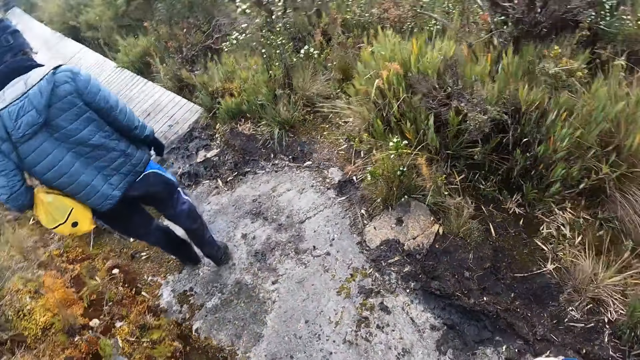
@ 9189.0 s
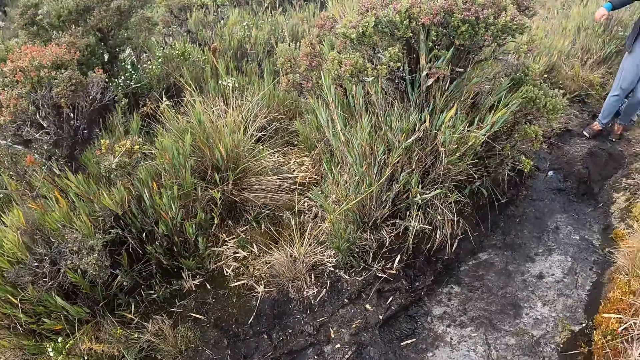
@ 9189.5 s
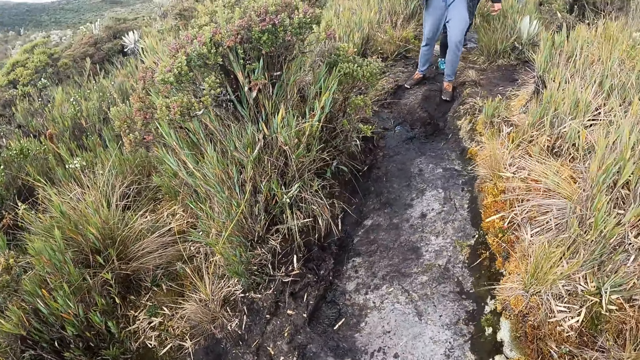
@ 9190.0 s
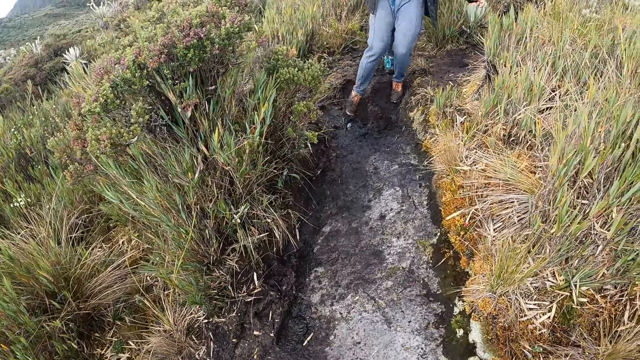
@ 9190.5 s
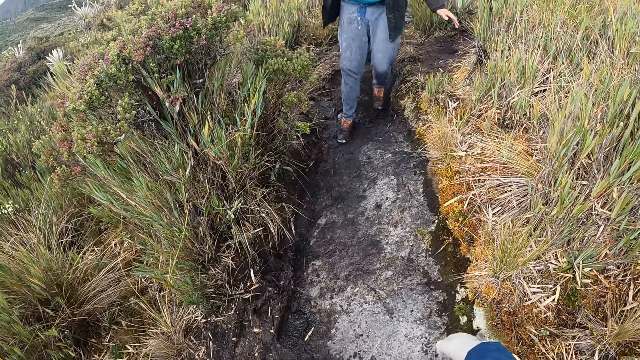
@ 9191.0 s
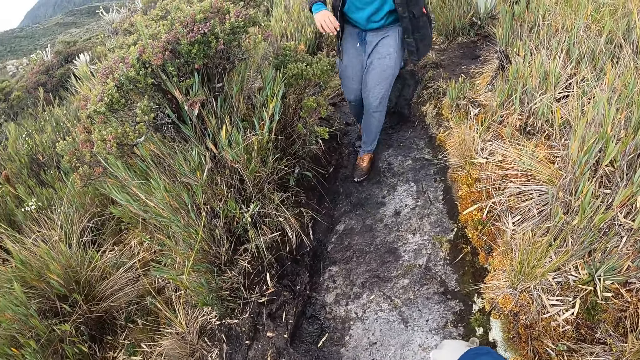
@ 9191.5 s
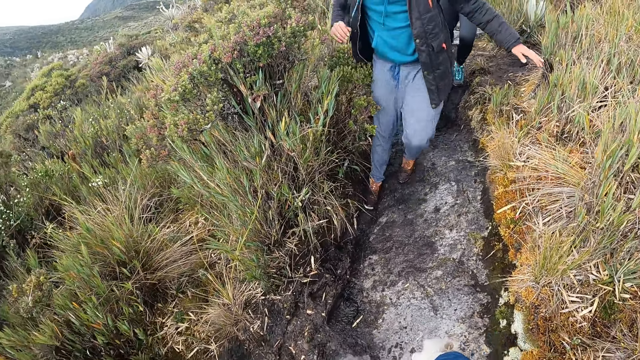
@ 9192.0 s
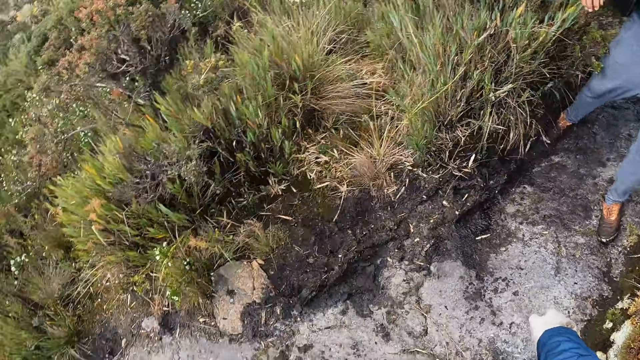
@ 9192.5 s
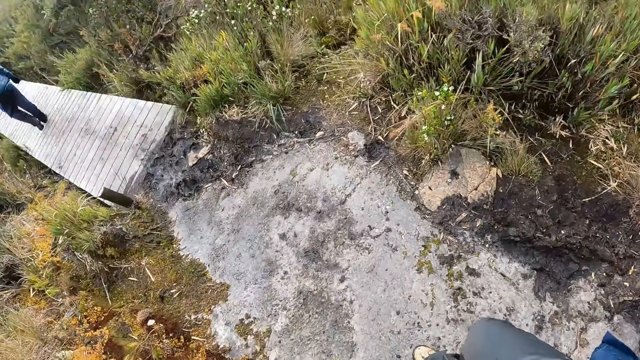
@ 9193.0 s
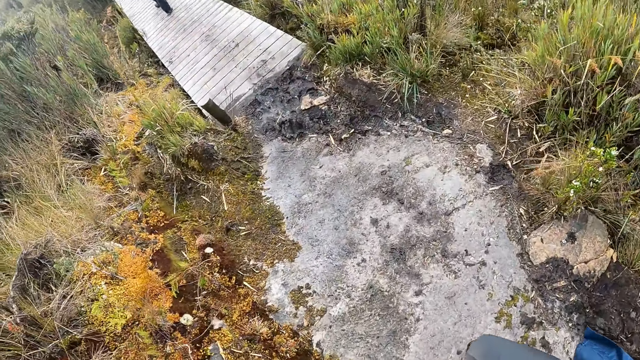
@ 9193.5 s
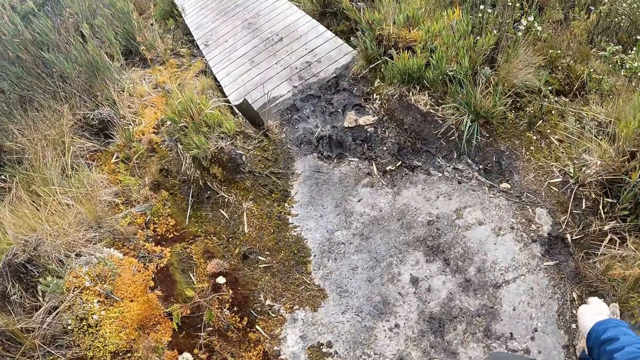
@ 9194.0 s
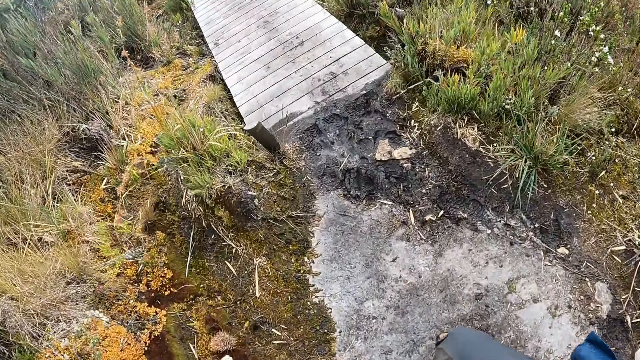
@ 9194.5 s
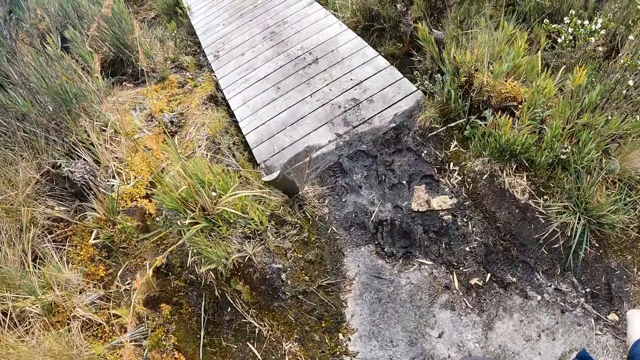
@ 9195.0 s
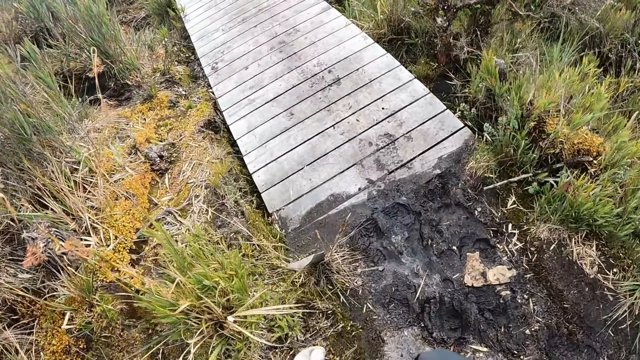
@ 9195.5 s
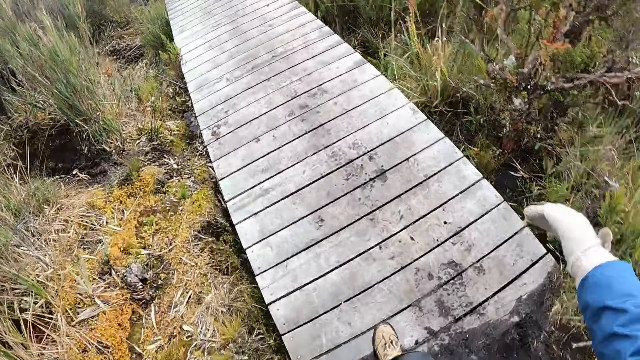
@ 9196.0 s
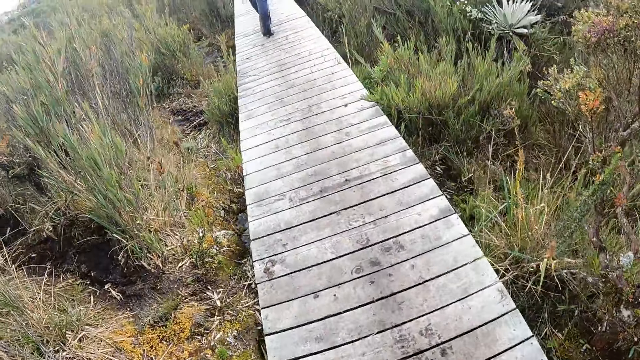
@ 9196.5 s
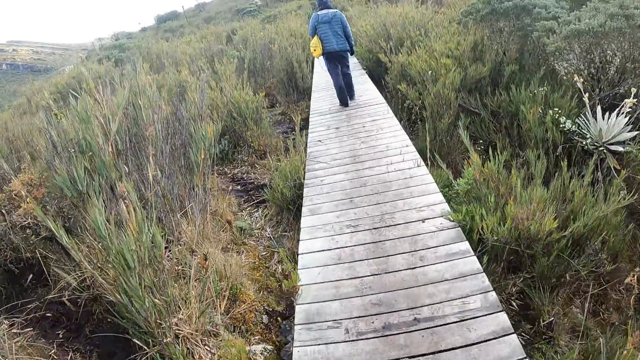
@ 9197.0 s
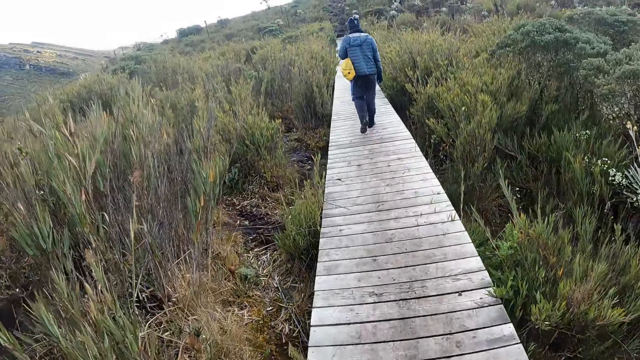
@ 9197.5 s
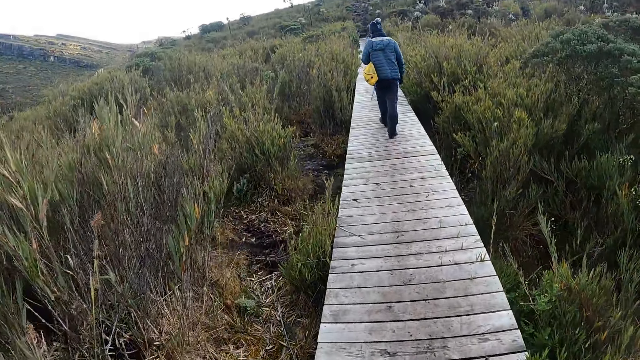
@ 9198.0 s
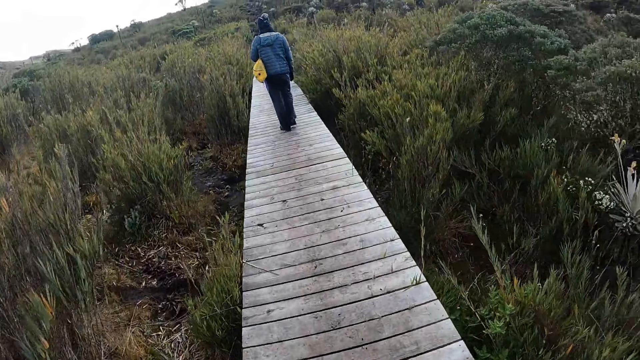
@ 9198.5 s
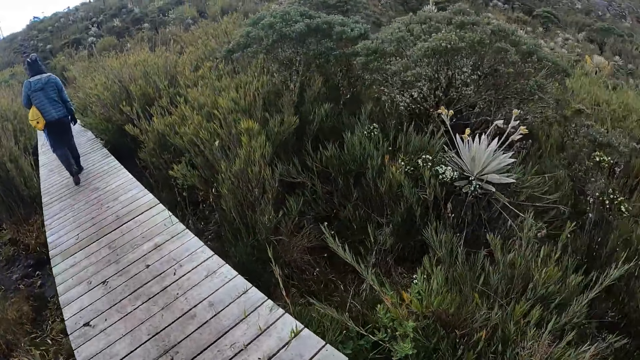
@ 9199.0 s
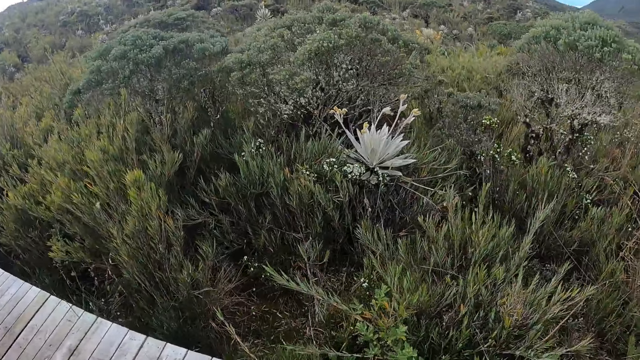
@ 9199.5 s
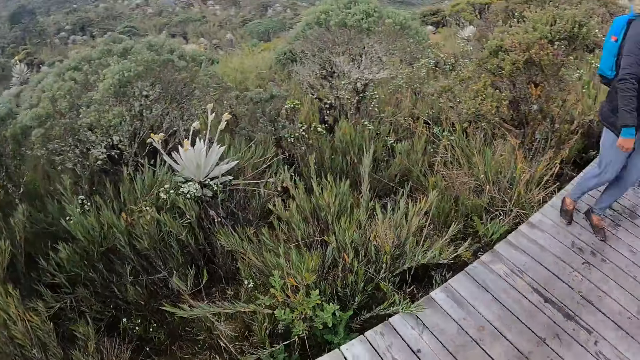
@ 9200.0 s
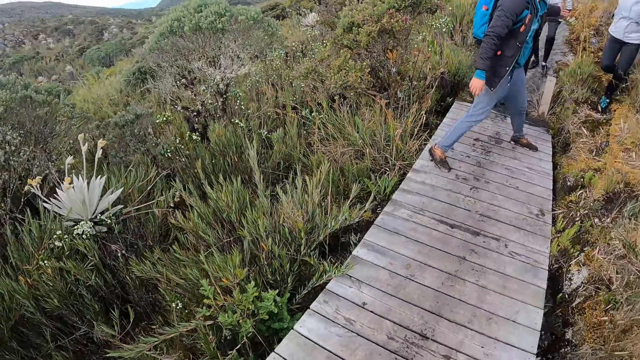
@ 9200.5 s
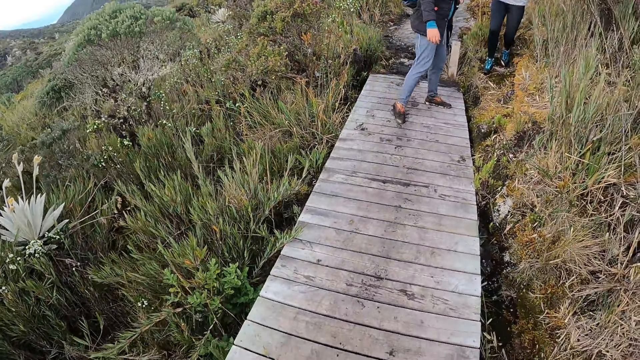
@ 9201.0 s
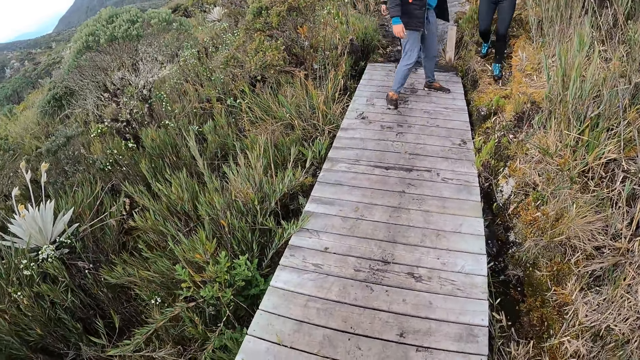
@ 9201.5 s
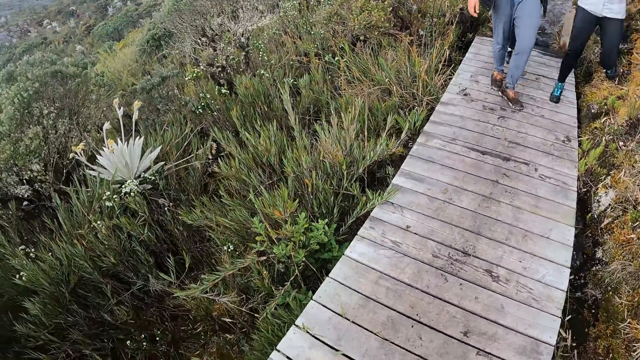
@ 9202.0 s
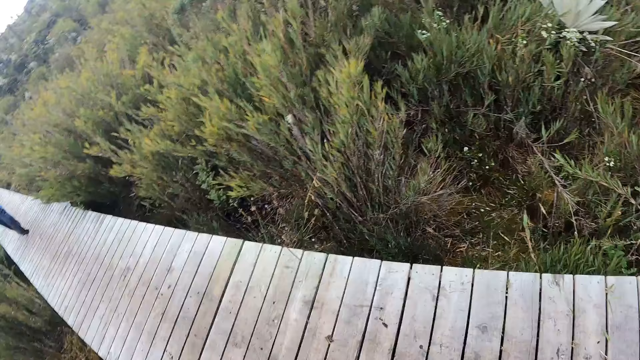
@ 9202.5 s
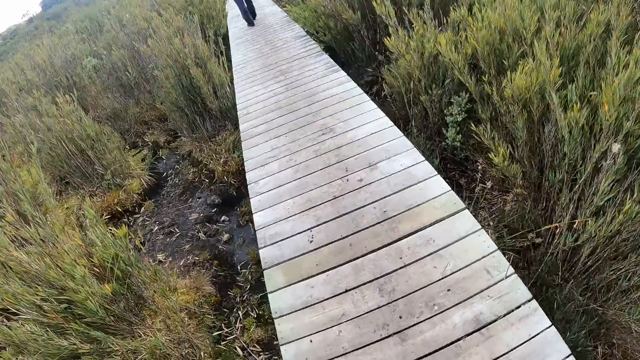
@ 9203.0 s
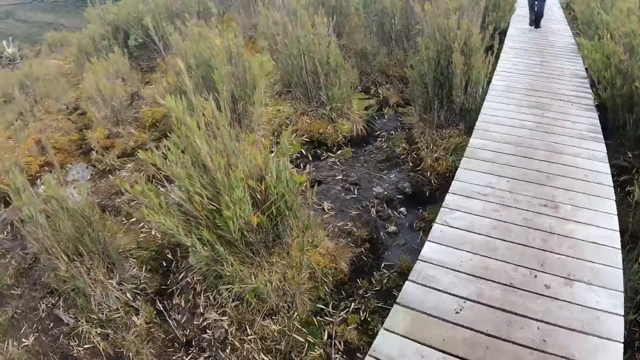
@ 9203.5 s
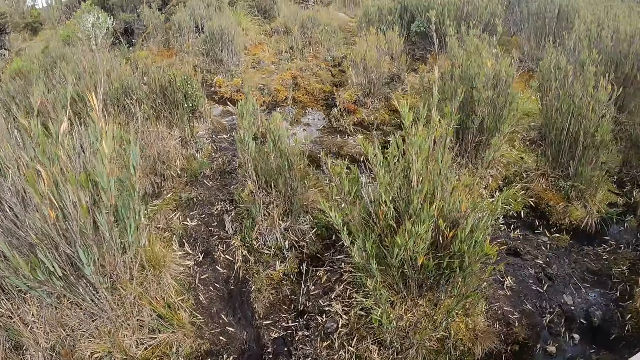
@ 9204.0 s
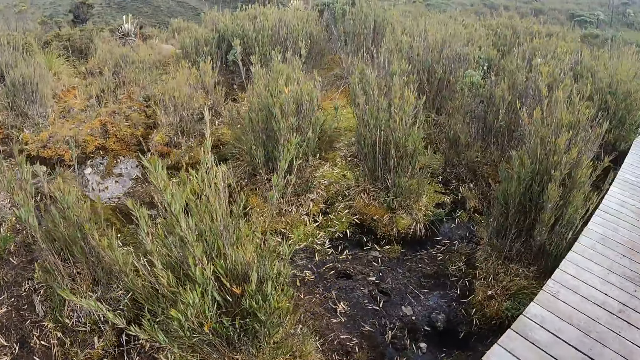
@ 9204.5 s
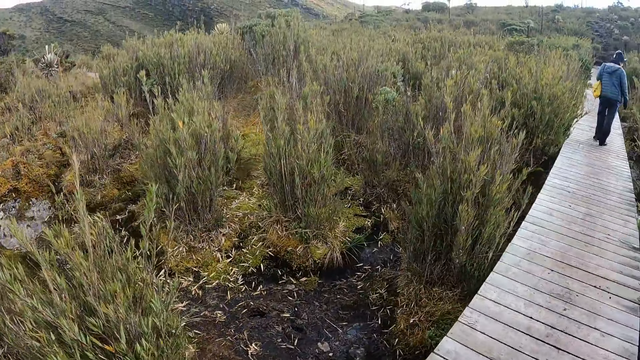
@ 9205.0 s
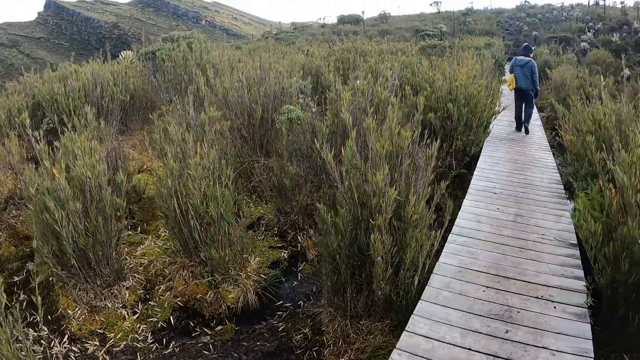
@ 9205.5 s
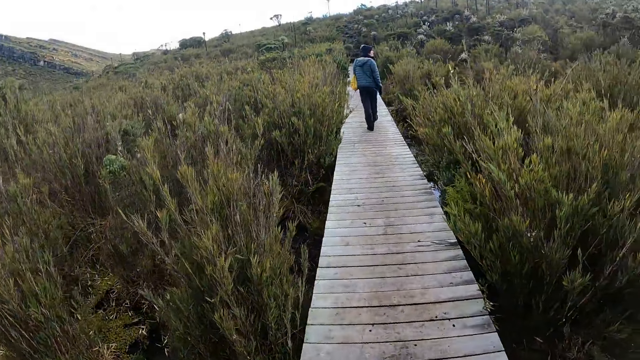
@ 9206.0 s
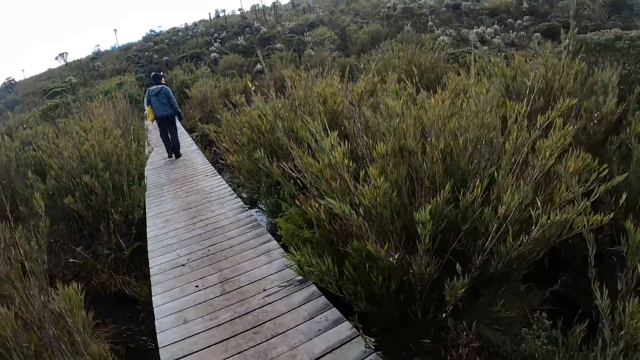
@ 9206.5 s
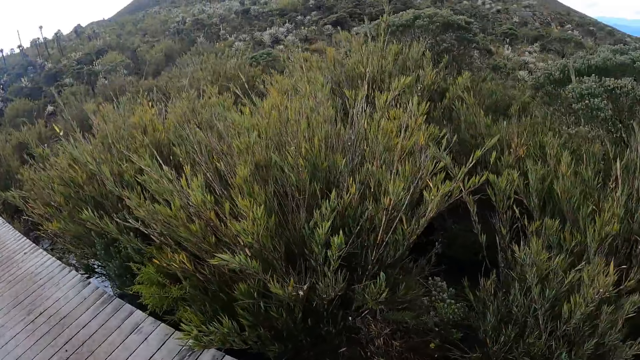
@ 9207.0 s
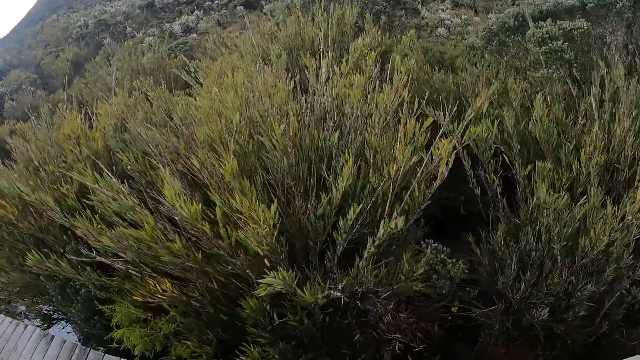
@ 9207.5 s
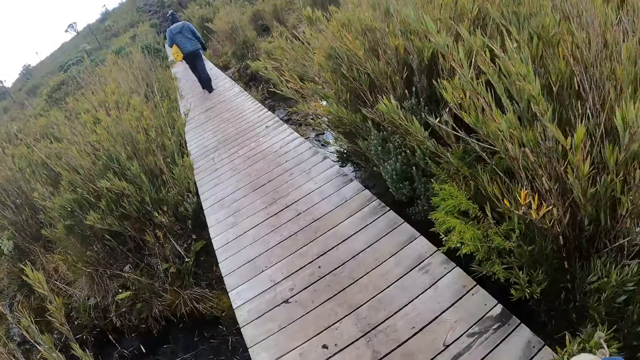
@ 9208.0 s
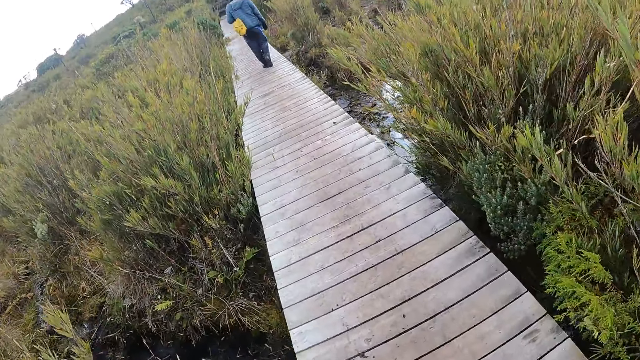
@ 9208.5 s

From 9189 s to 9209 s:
The camera wearer turns around to look at a man. They walk in the scrubland. They walk on a wooden bridge. They look back. They walk on the wooden bridge.
